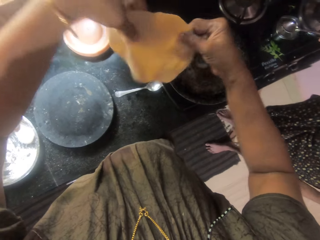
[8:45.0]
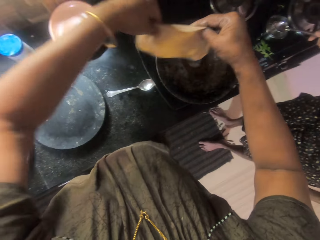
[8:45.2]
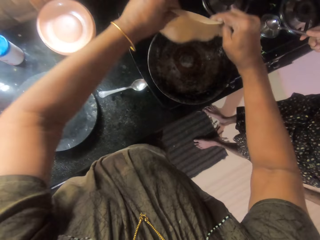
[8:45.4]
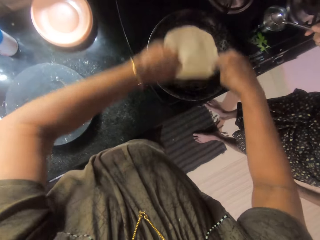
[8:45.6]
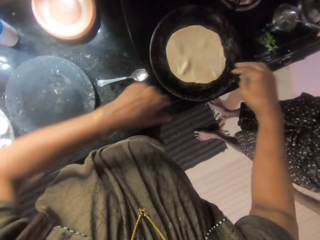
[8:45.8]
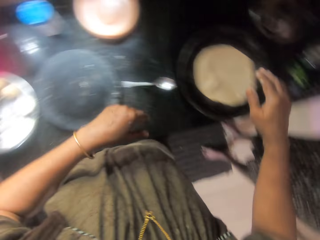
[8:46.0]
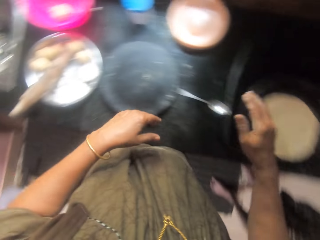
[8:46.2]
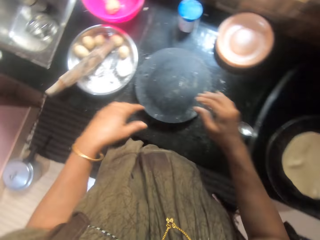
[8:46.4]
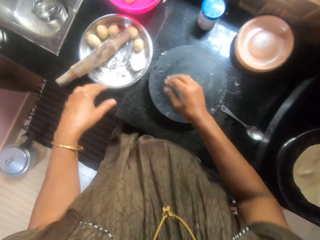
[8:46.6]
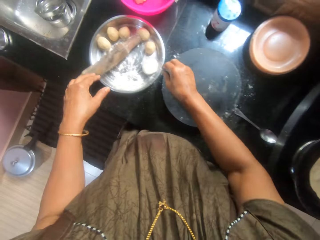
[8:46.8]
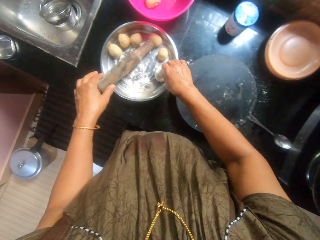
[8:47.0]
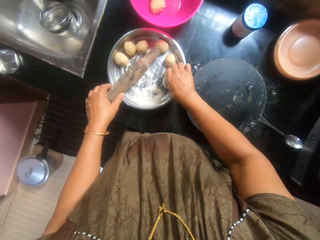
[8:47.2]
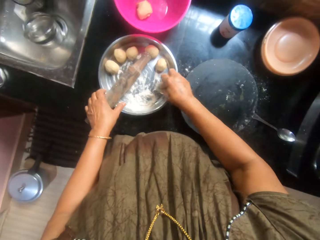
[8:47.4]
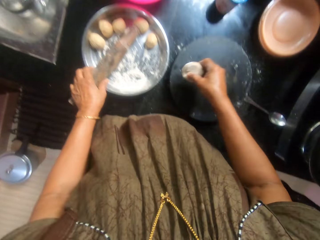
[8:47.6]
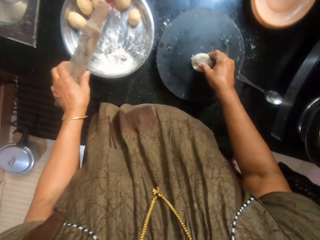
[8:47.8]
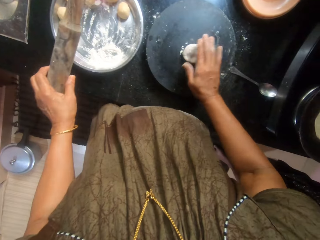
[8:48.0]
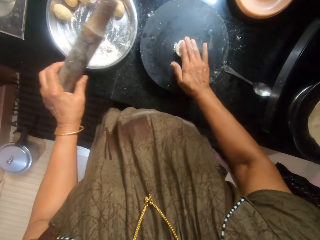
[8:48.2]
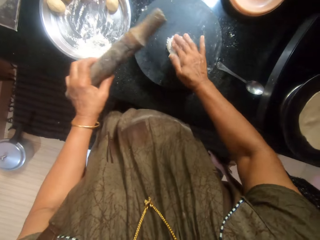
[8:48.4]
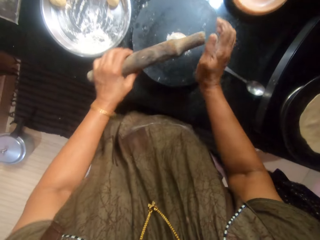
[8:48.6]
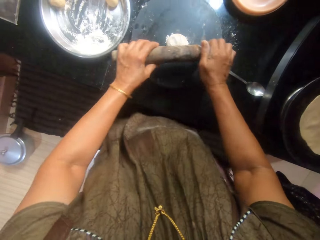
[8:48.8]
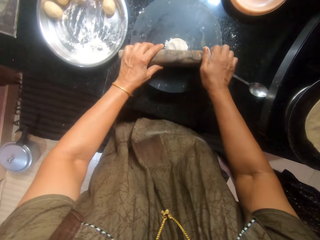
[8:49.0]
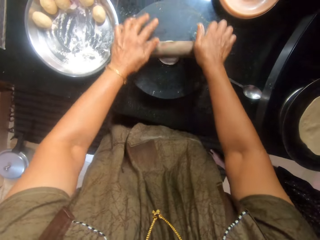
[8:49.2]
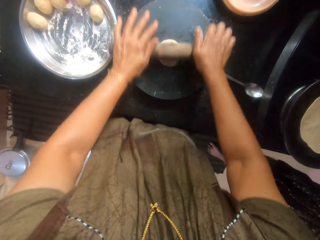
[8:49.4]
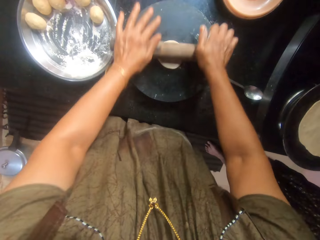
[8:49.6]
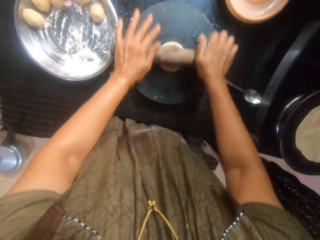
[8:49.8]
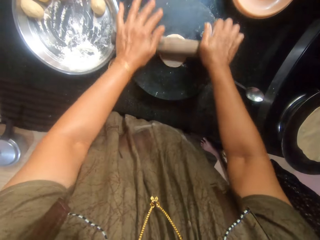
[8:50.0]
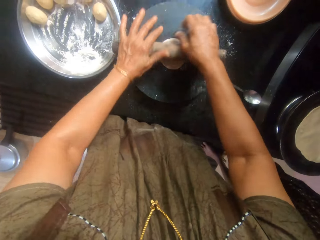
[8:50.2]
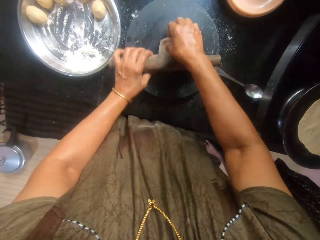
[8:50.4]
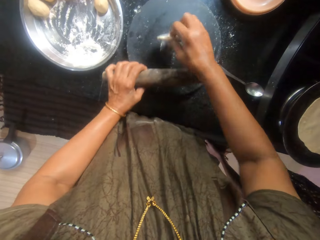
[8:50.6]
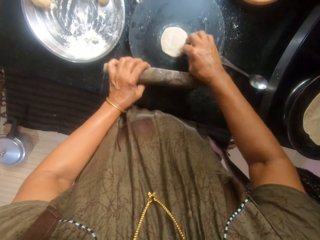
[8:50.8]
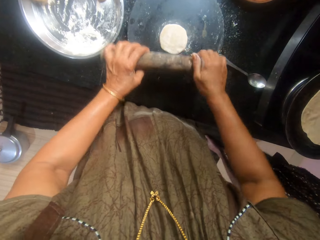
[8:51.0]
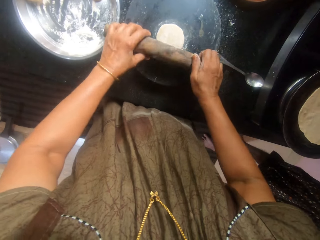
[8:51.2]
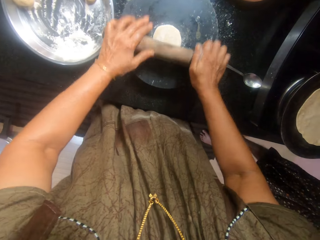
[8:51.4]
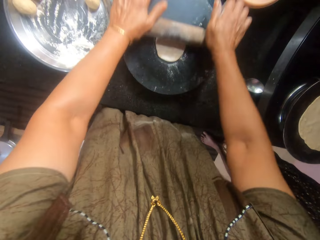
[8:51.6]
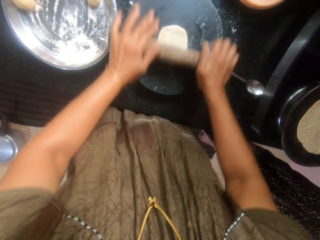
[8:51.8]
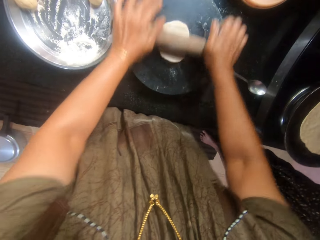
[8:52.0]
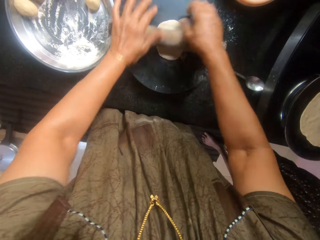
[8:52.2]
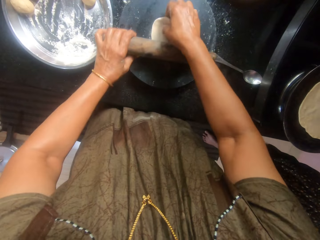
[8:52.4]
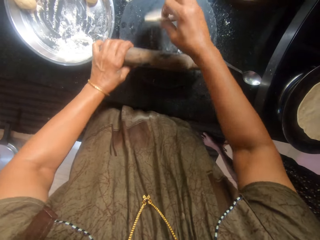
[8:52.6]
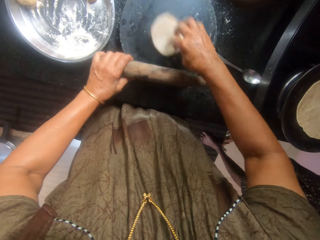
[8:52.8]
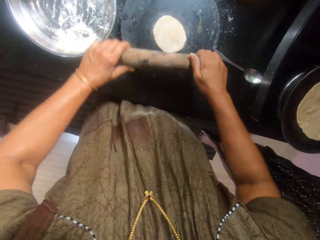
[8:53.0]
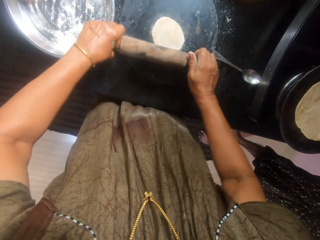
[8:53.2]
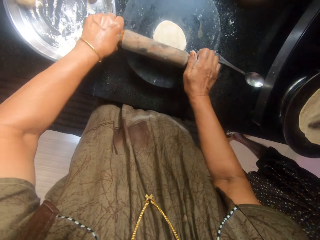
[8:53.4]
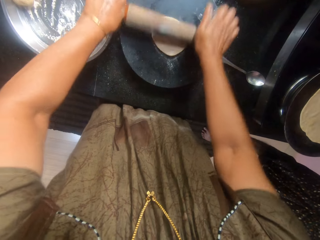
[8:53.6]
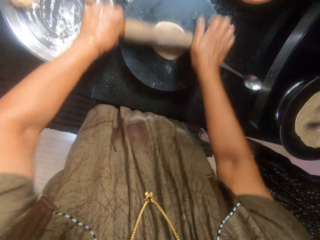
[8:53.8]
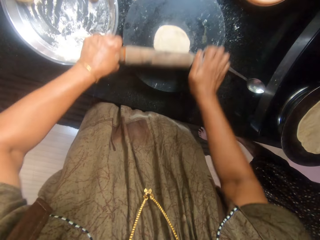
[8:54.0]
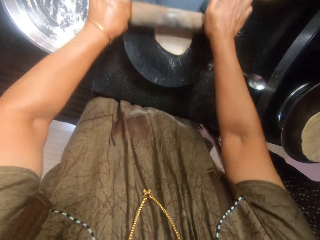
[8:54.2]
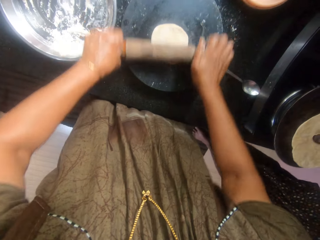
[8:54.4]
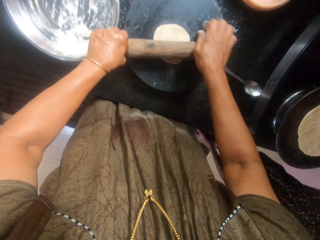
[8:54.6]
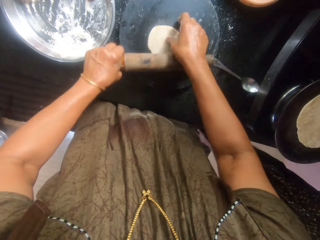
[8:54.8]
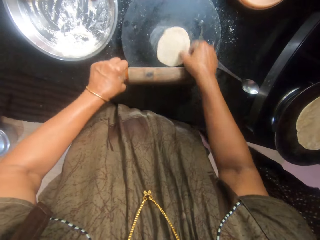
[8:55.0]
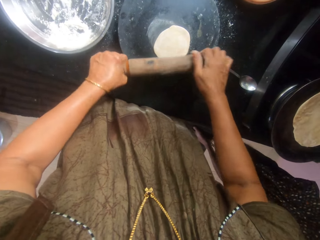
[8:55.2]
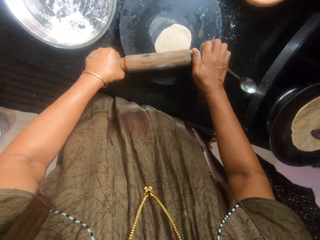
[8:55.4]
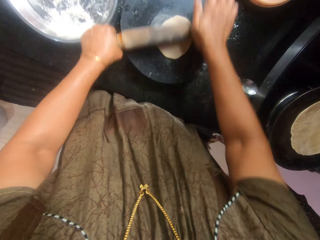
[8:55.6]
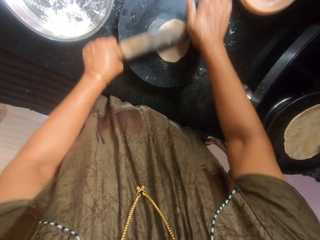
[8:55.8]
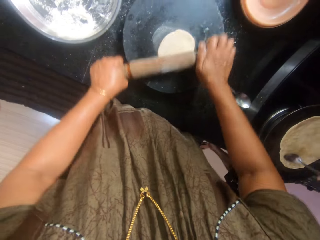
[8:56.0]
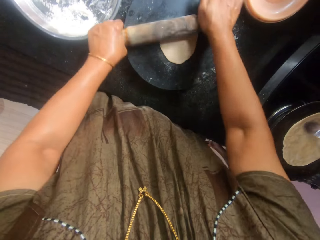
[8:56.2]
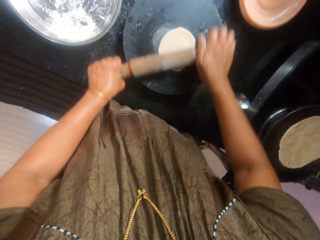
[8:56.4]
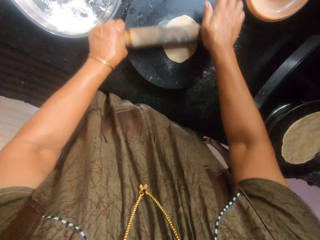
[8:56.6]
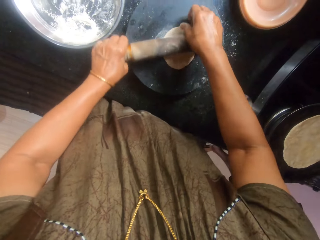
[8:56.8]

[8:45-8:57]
The camera wearer picks the dough from the tray. They pick the rolling pin from the tray. They place the dough on the pastry board. They flatten the dough with the wooden rolling pin. They turn the dough upside down. They flatten the dough with the rolling pin. They turn the dough upside down. They flatten the dough with the rolling pin. A woman rubs oil on the dough inside the pan. The camera wearer rotates the dough. They flatten the dough with the rolling pin.

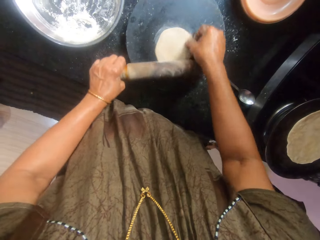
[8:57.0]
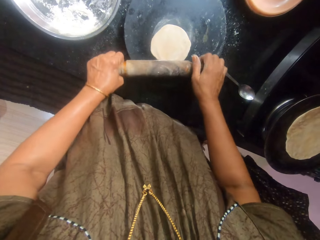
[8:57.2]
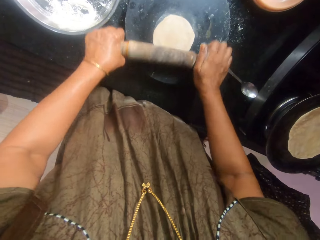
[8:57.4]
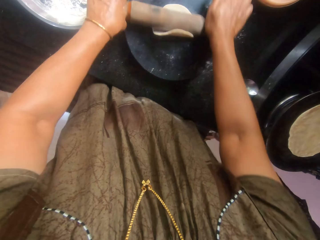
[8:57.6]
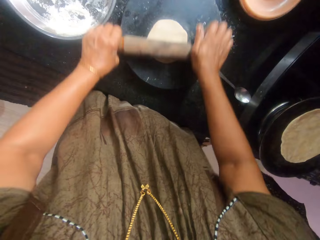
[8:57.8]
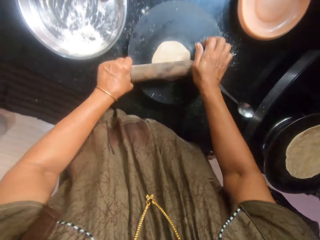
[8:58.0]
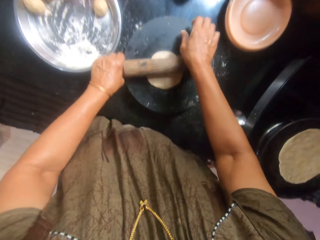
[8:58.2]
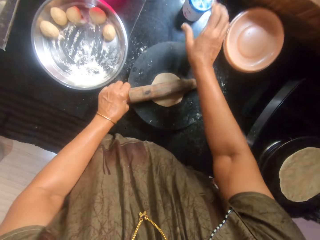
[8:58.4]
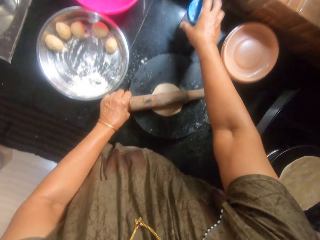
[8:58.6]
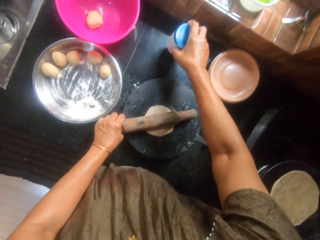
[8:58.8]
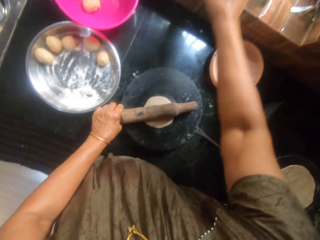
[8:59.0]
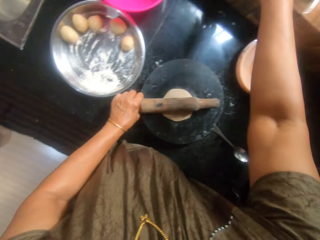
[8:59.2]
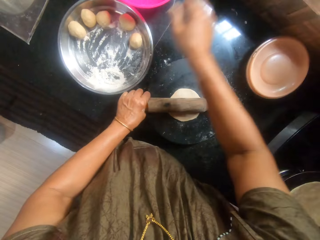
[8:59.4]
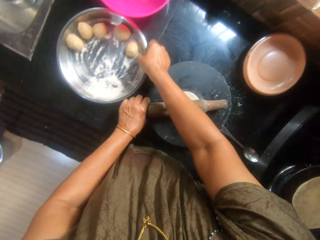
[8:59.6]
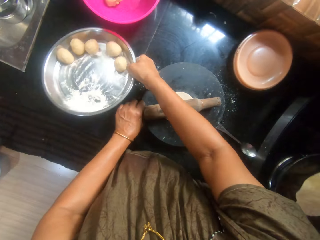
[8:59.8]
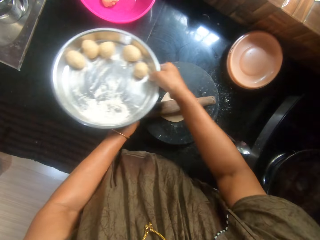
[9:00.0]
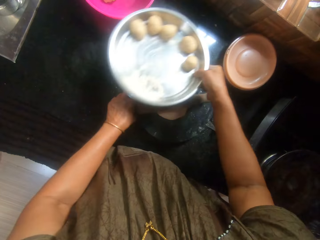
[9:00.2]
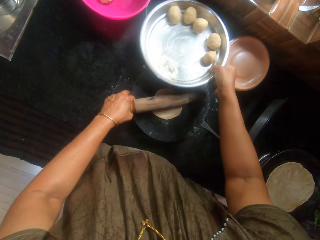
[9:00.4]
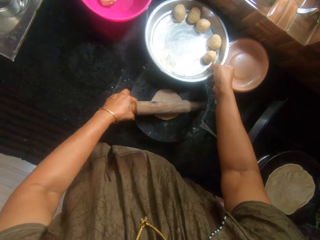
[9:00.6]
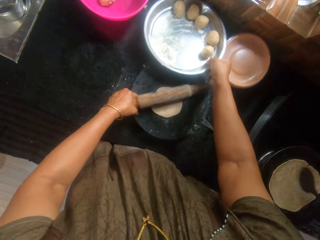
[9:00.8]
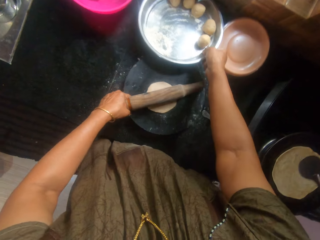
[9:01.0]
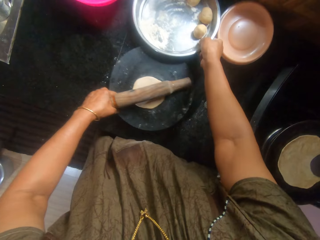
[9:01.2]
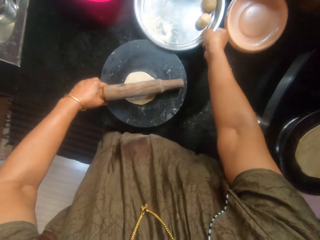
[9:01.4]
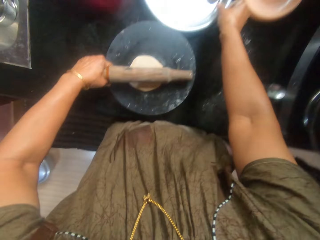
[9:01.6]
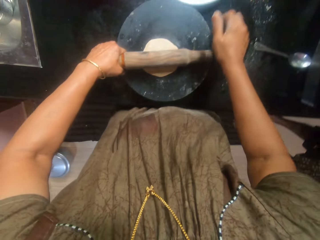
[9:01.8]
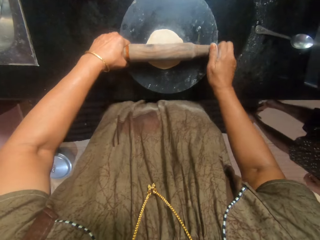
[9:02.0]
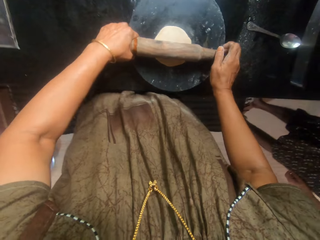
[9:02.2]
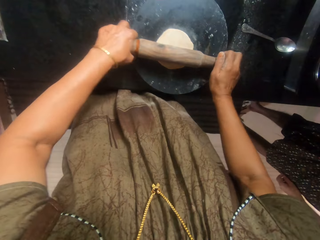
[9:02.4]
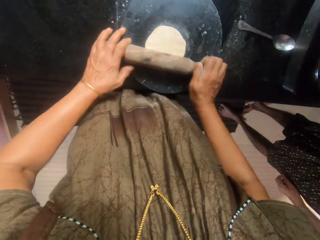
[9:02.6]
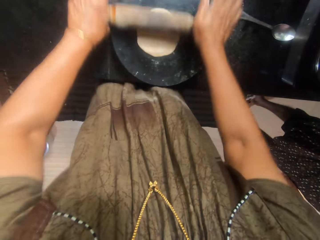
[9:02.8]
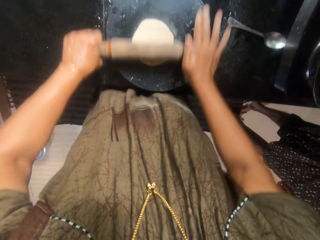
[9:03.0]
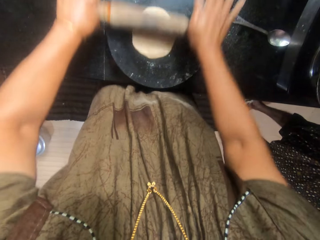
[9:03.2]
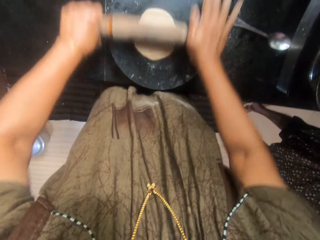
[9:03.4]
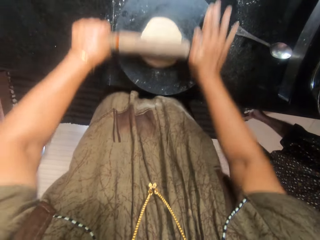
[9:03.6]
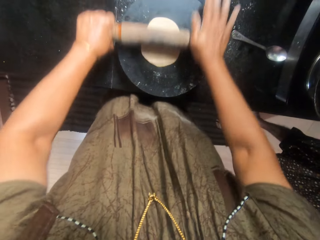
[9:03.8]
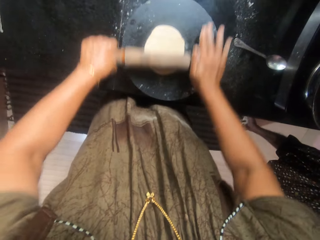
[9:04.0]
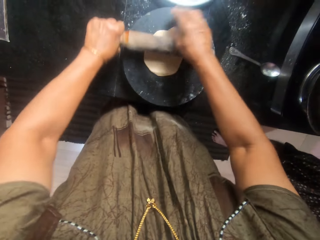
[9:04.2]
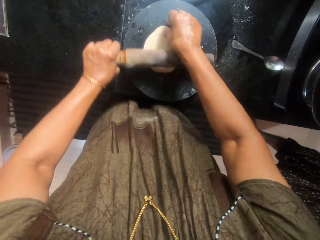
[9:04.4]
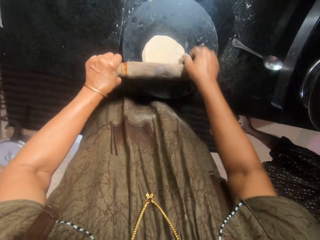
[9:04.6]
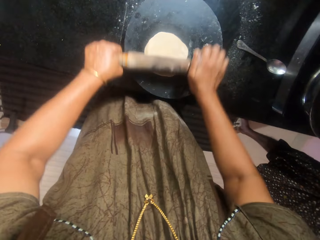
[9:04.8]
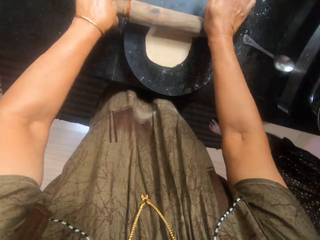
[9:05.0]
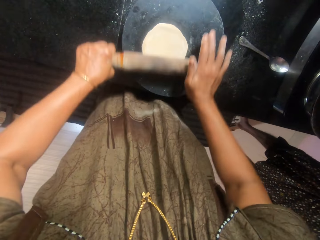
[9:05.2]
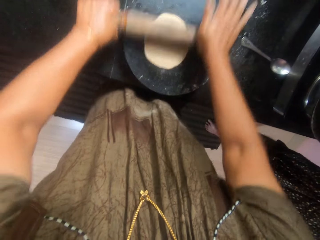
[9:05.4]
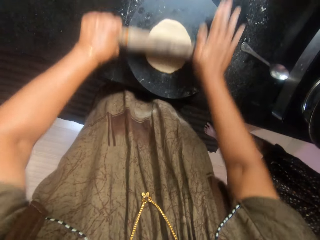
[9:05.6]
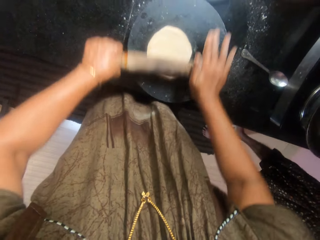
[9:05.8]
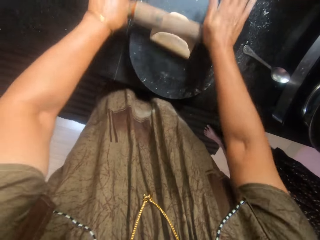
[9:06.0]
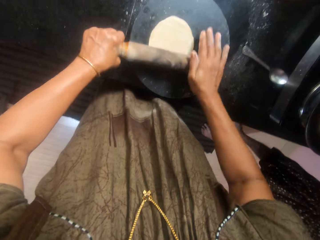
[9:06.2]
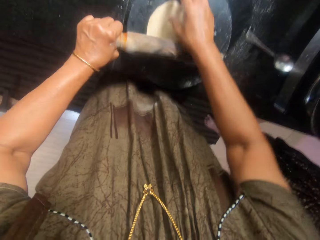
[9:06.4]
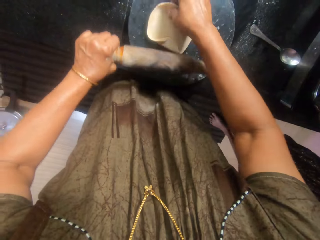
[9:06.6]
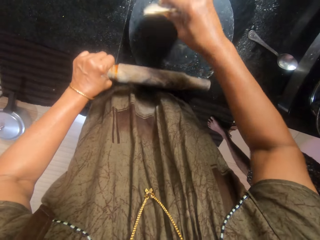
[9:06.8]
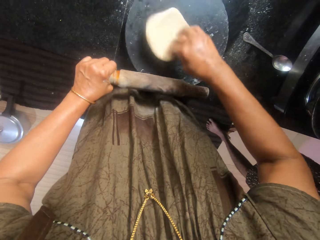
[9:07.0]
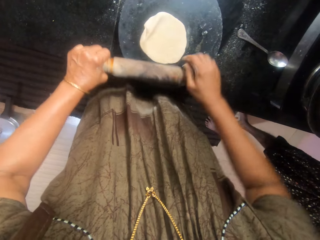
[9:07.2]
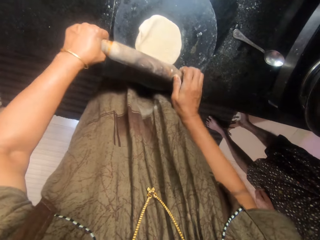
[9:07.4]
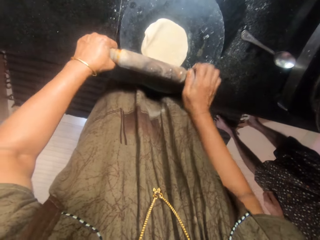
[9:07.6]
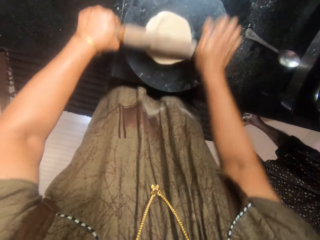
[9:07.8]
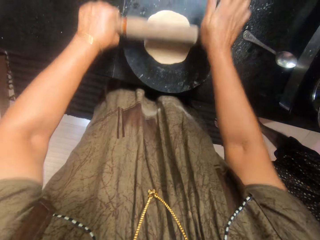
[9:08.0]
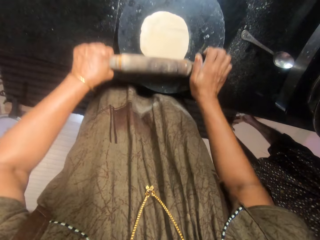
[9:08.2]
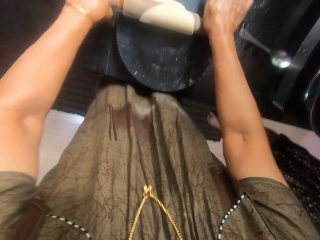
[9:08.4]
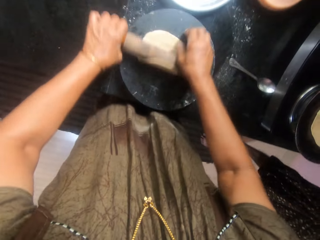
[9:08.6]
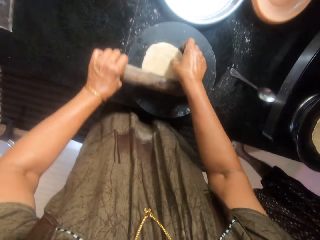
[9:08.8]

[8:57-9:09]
The camera wearer rotates the dough. They flatten the dough with the rolling pin. They pick the container from the countertop. They place the container on the edge of the window. They pick the tray of doughs from the countertop. They place the tray on another side of the countertop. They adjust the position of the pastry board on the countertop. They flatten the dough with the wooden rolling pin. They rotate the dough. They flatten the dough with the rolling pin. They turn the dough upside down. They flatten the dough with the rolling pin.
